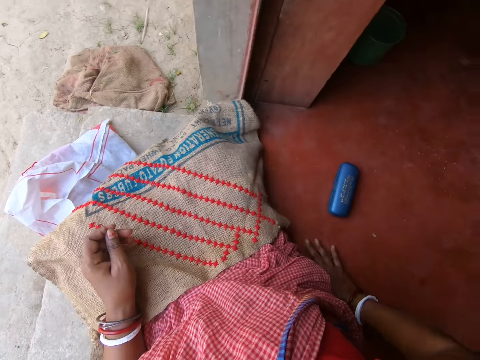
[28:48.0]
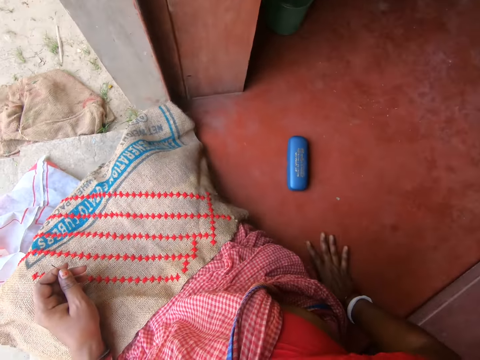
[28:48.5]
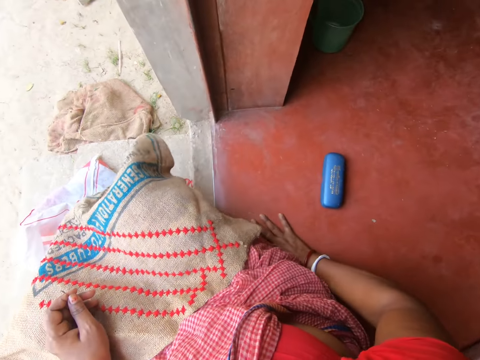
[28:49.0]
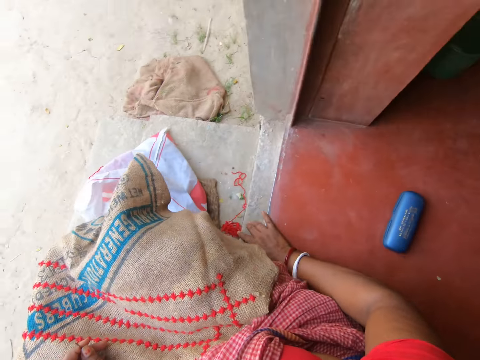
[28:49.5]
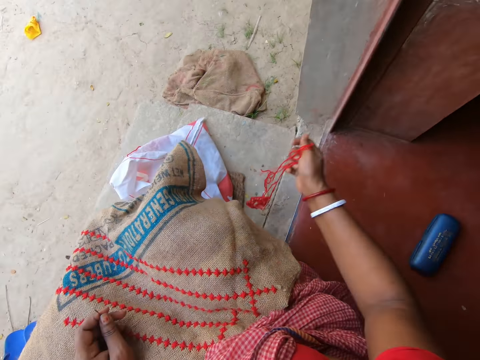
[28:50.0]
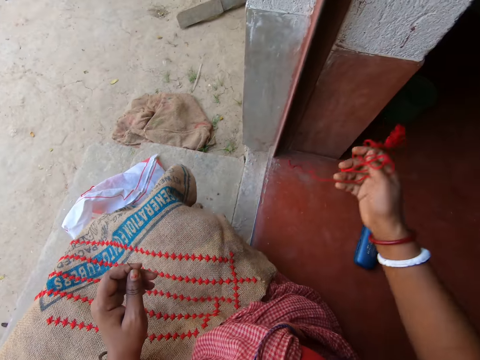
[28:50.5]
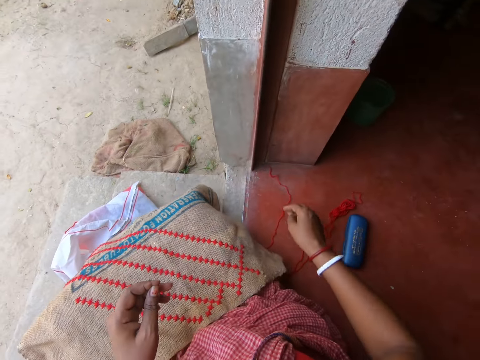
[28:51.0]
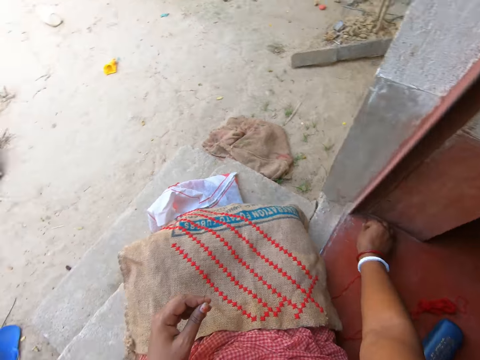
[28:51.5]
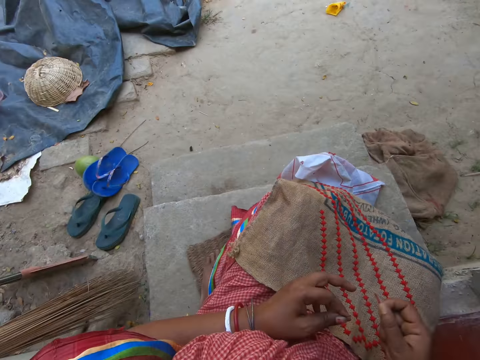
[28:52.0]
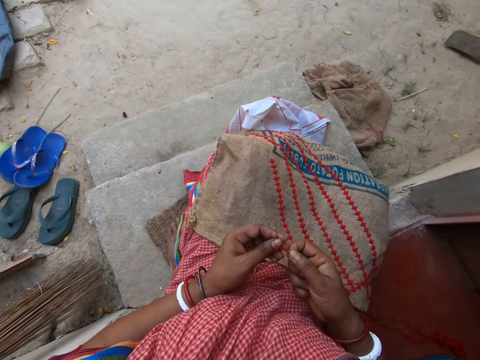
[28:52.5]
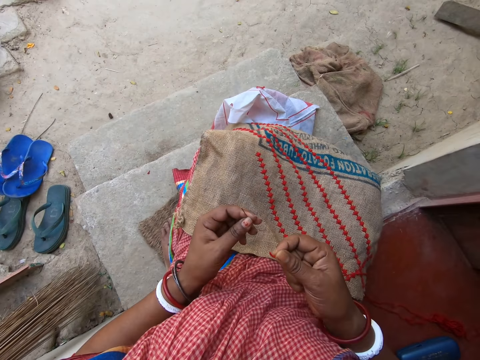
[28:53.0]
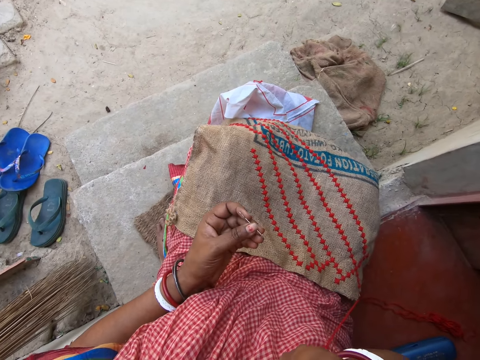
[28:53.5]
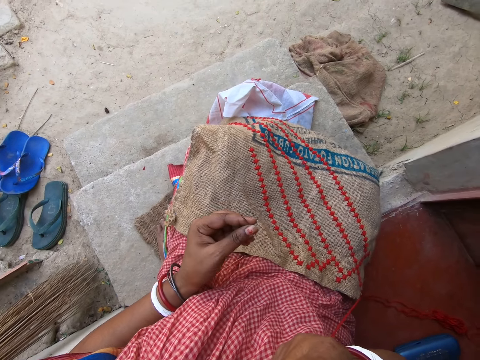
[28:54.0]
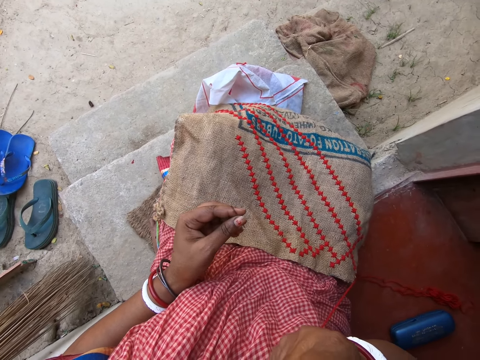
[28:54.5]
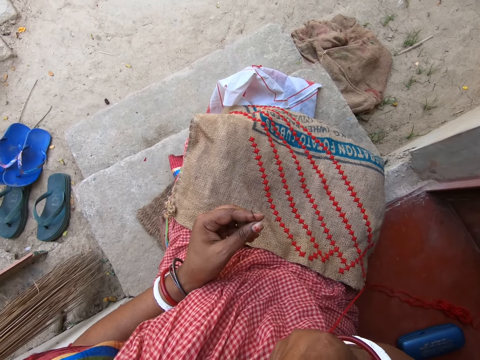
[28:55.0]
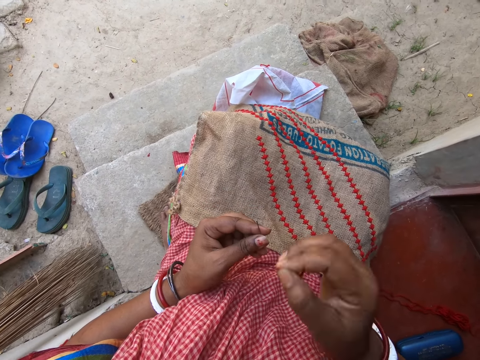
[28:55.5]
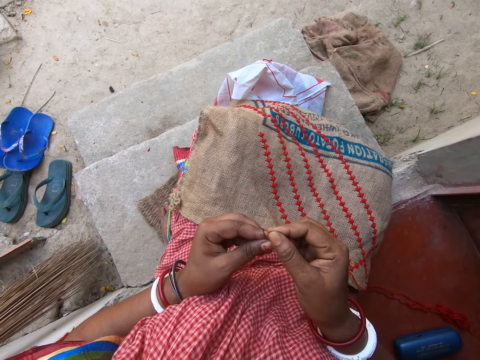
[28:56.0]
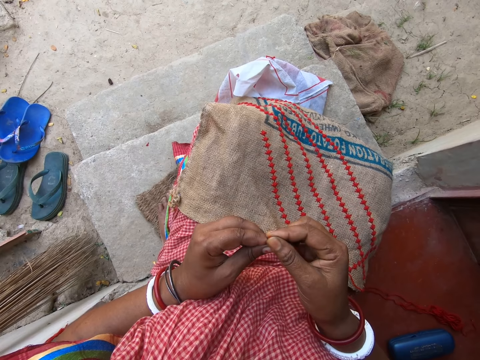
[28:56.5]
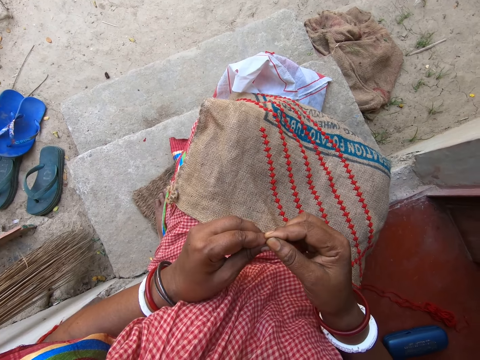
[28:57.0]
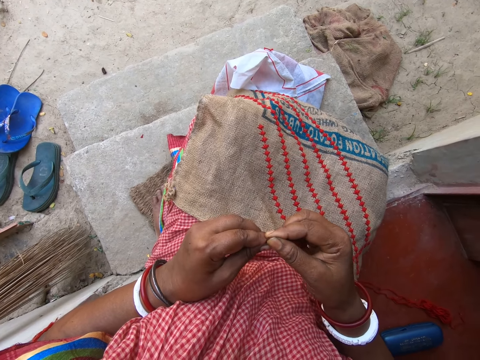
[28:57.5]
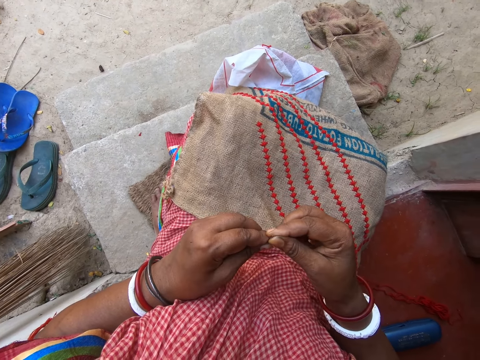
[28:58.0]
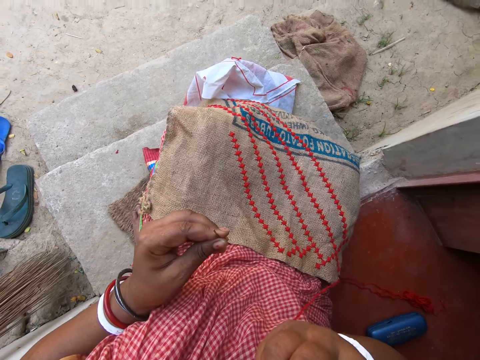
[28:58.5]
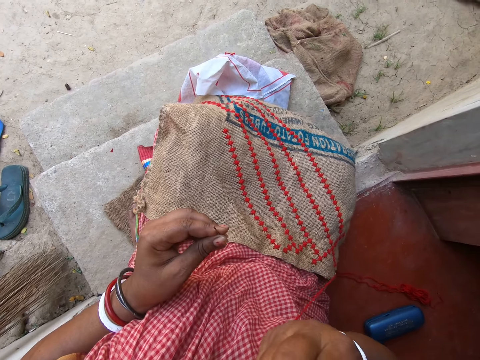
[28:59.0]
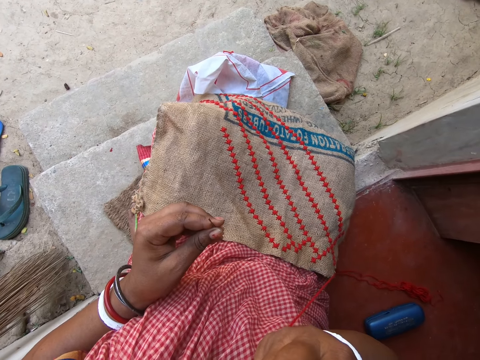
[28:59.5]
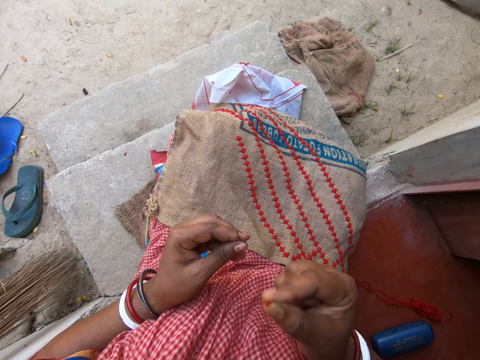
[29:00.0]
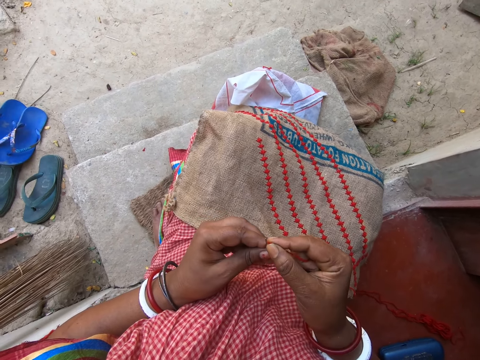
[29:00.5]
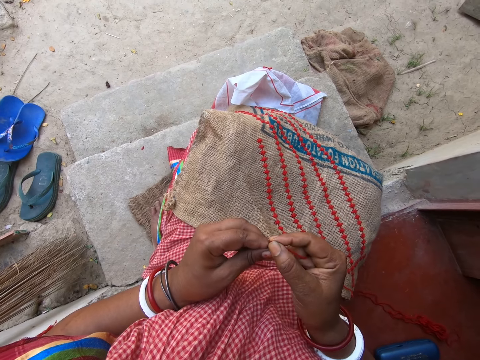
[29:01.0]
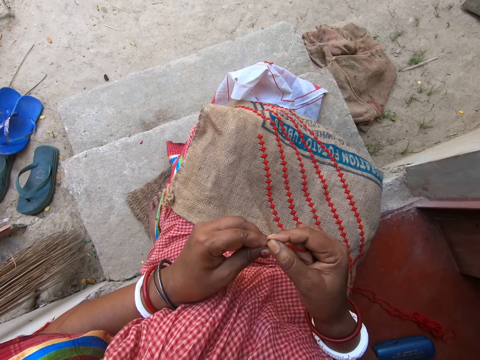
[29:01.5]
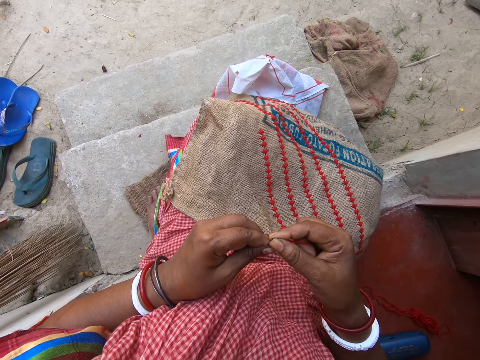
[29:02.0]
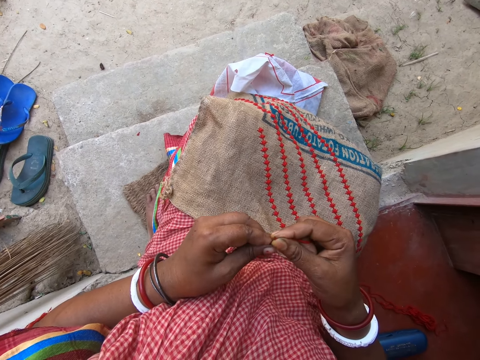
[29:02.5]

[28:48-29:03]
The camera wearer picks a thread on the ground with her right hand. She drops the thread on the ground with her right hand. She picks the thread on the ground with her right hand. She straightens the thread with her hands. She straightens the thread with her mouth. She lifts a hand. She holds a needle. She straightens the thread with her mouth again.

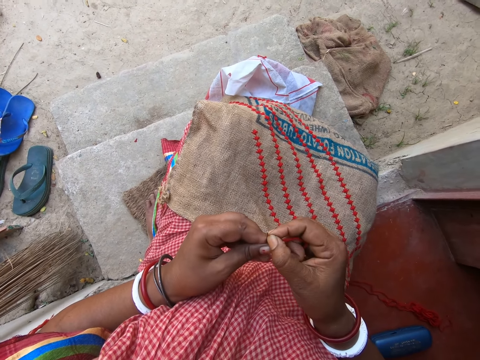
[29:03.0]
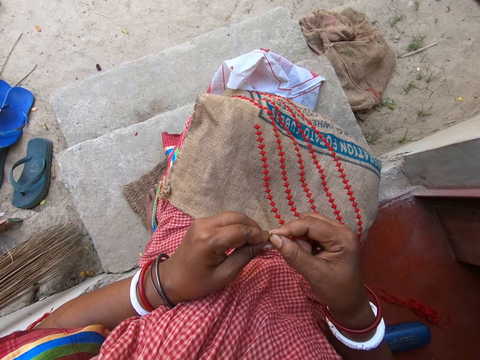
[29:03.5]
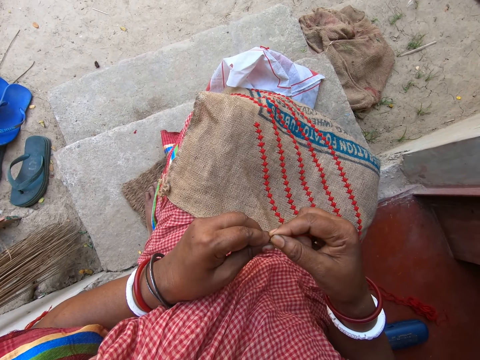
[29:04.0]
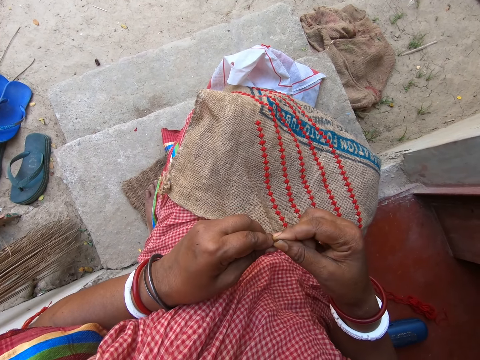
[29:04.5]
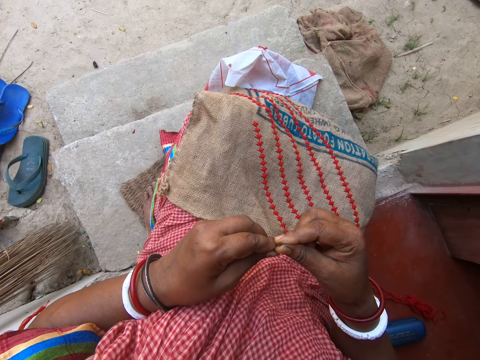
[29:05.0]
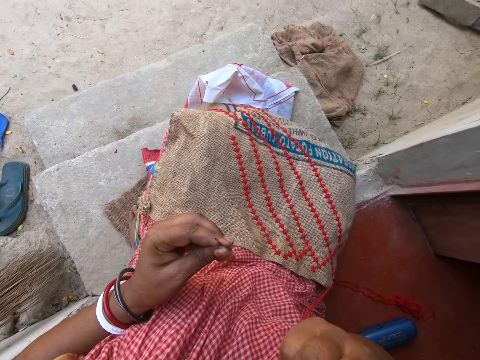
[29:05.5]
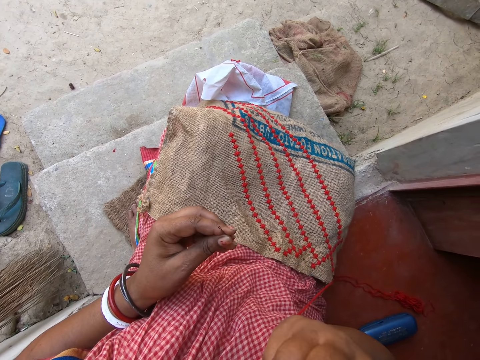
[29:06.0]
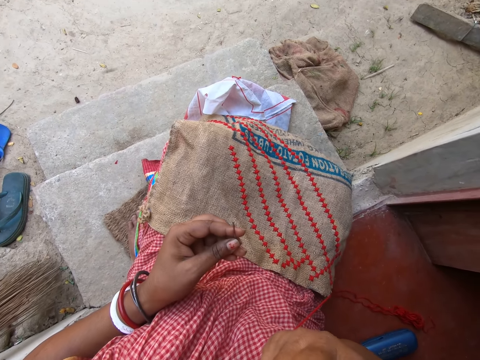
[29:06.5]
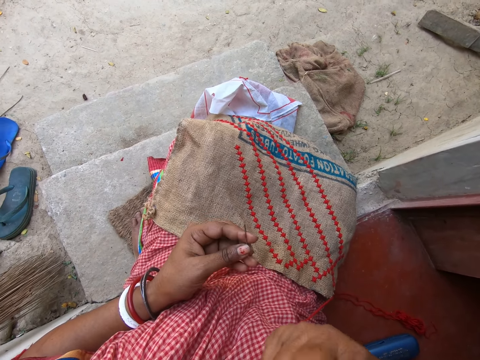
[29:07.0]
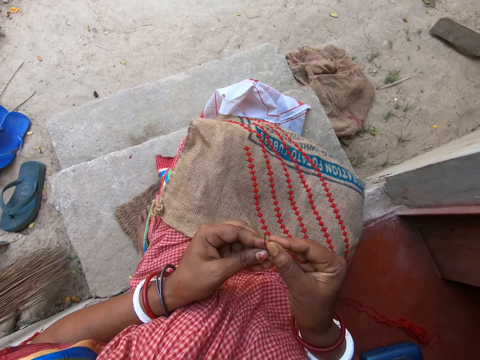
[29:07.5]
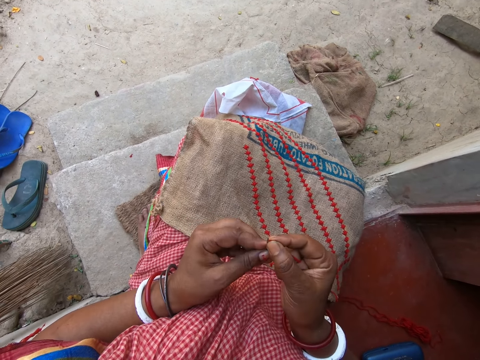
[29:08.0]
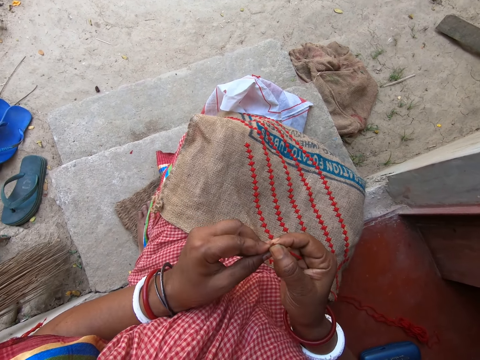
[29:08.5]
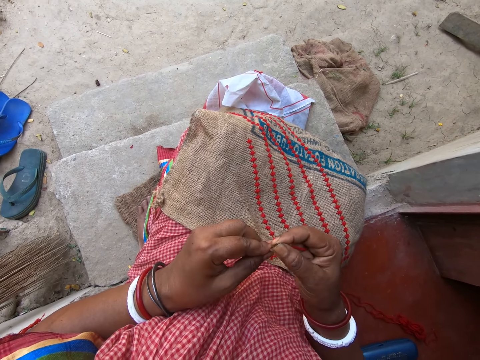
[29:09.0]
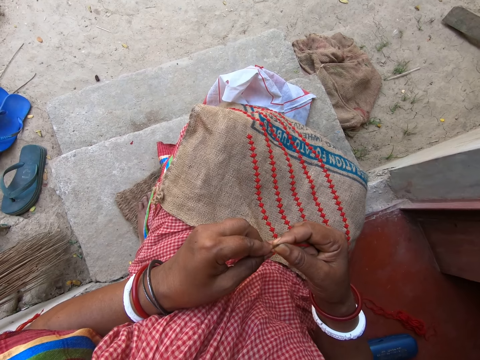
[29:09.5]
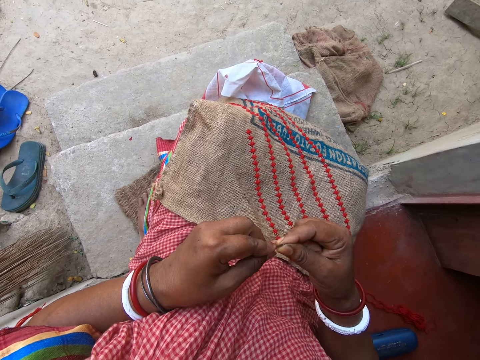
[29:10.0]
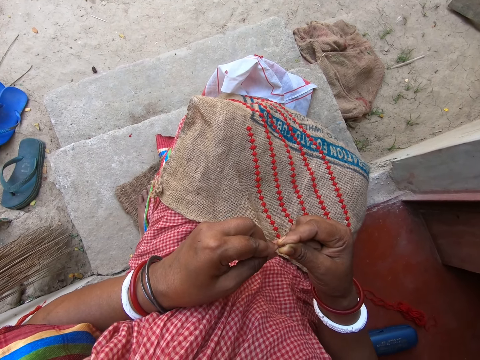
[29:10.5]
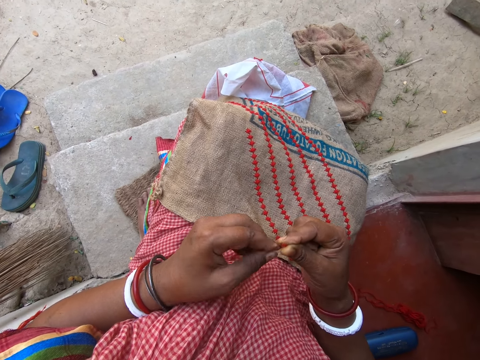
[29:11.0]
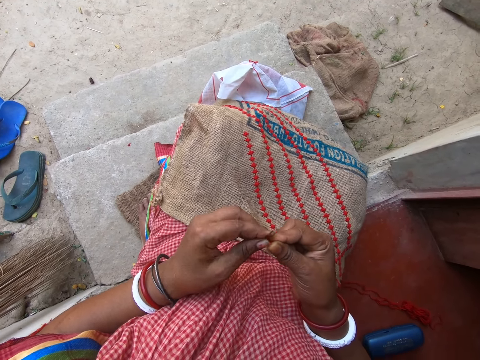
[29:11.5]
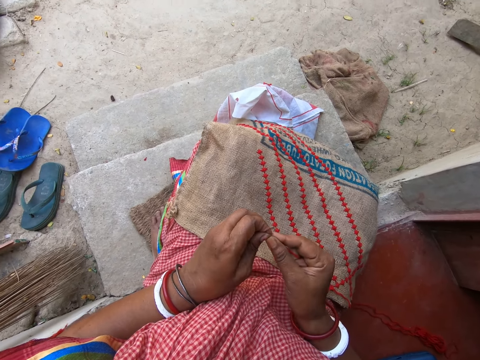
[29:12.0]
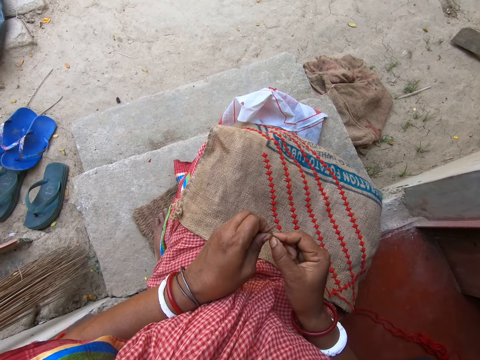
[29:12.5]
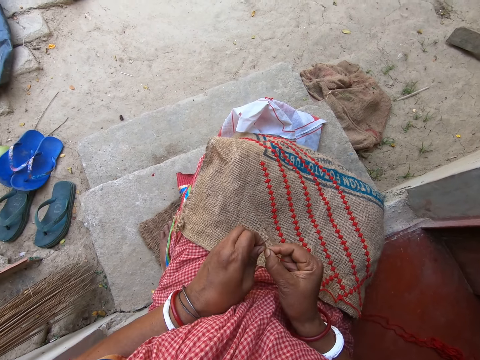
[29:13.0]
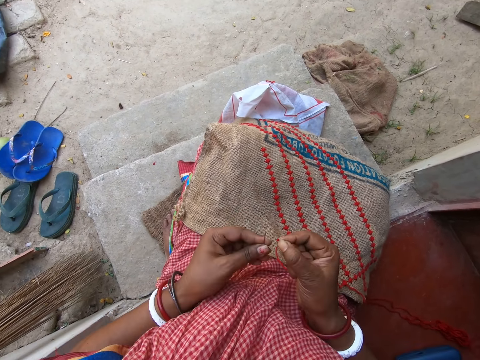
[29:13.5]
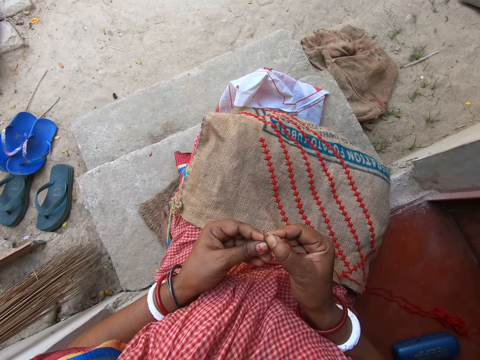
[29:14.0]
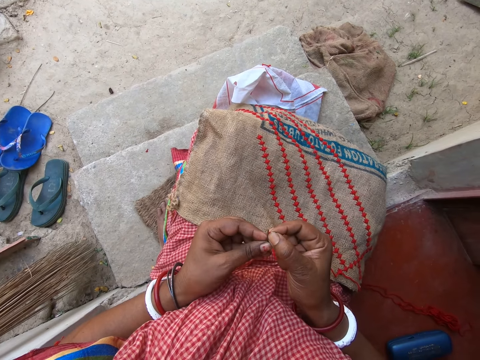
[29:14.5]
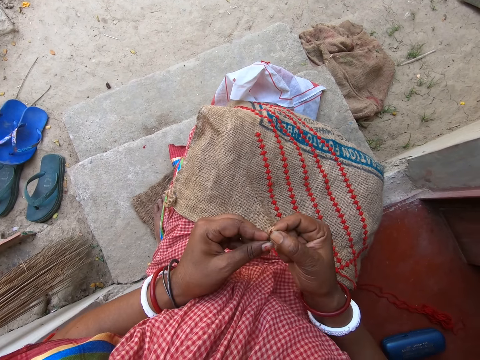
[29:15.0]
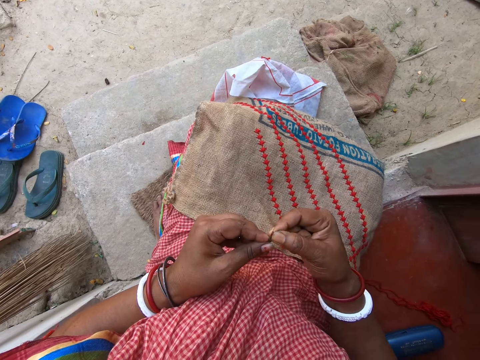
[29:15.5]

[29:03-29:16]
The camera wearer straightens the thread with her mouth. She pulls the thread with her left hand.
